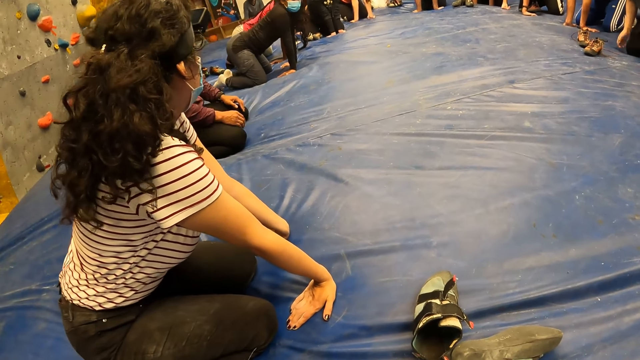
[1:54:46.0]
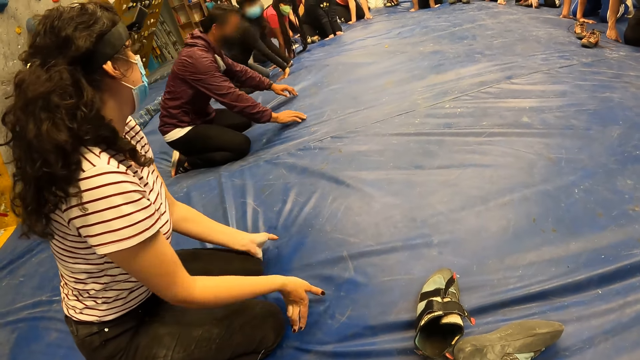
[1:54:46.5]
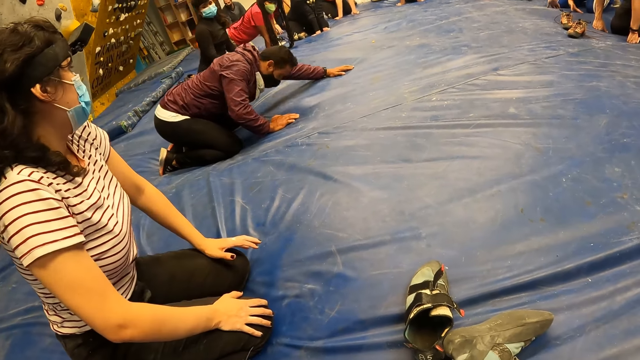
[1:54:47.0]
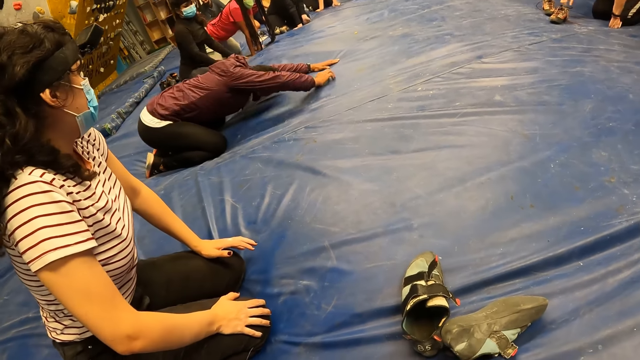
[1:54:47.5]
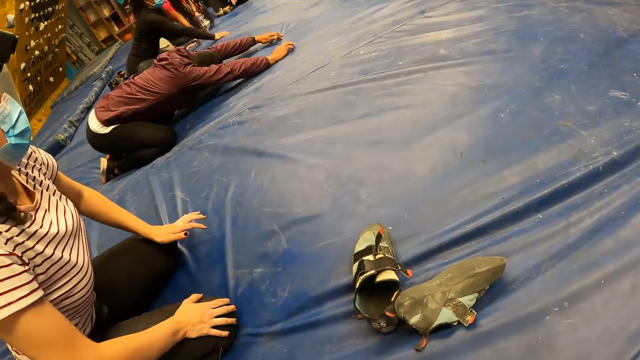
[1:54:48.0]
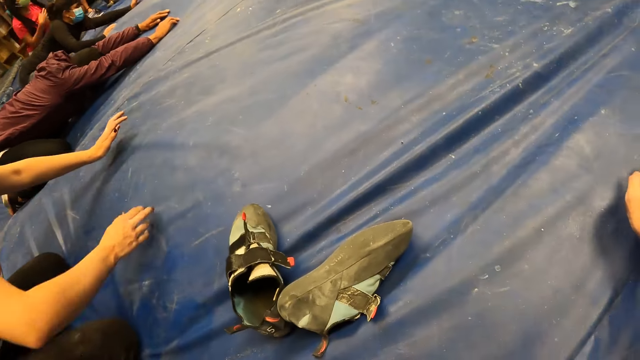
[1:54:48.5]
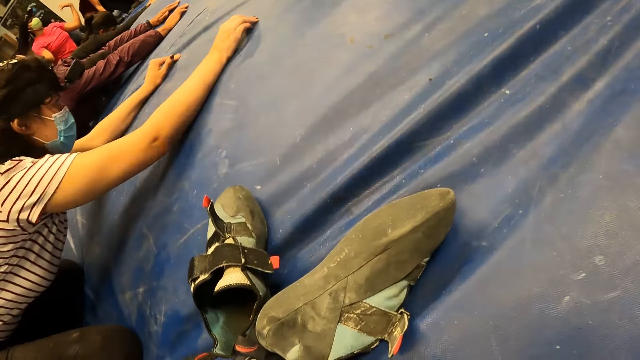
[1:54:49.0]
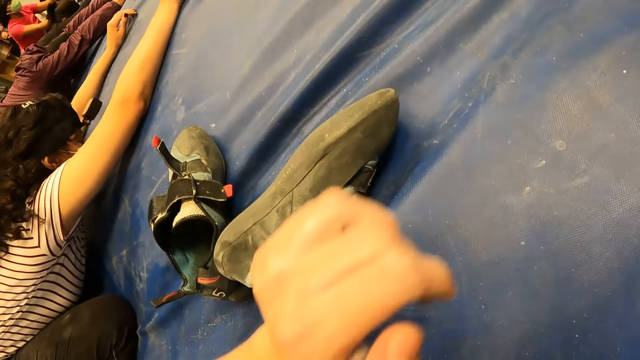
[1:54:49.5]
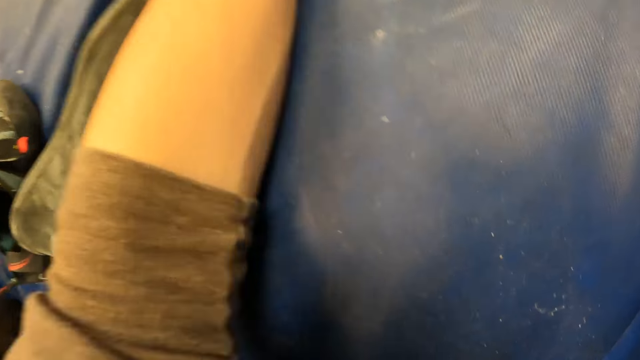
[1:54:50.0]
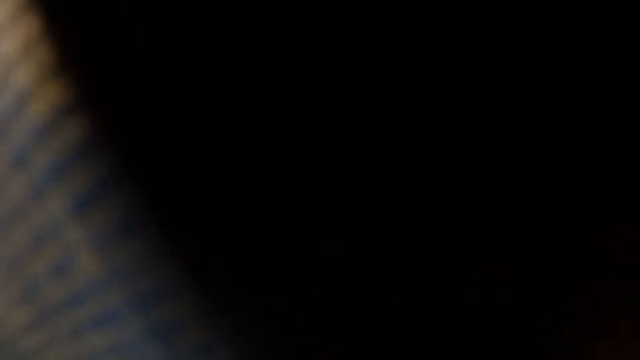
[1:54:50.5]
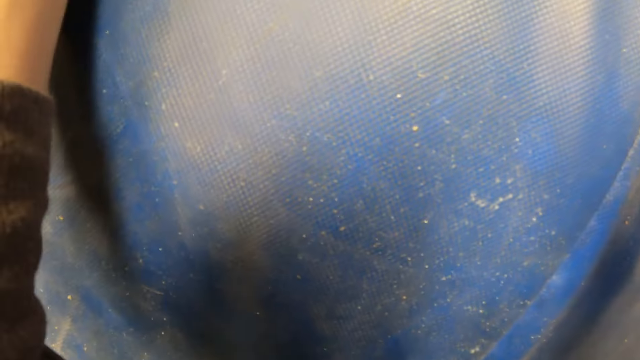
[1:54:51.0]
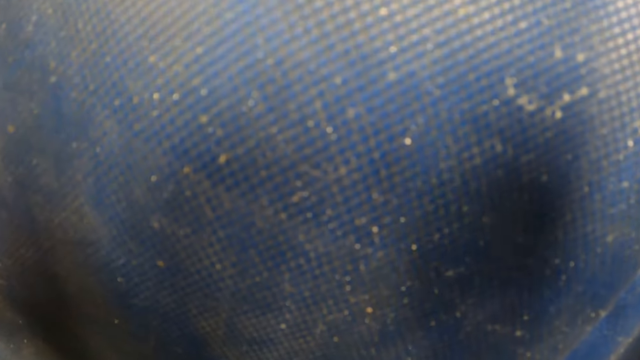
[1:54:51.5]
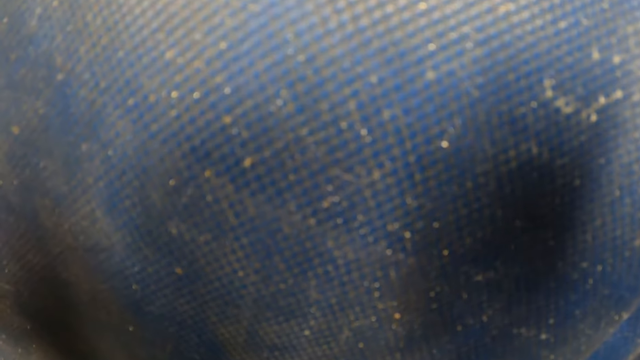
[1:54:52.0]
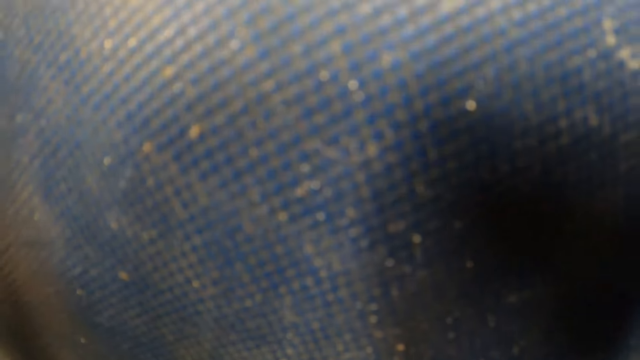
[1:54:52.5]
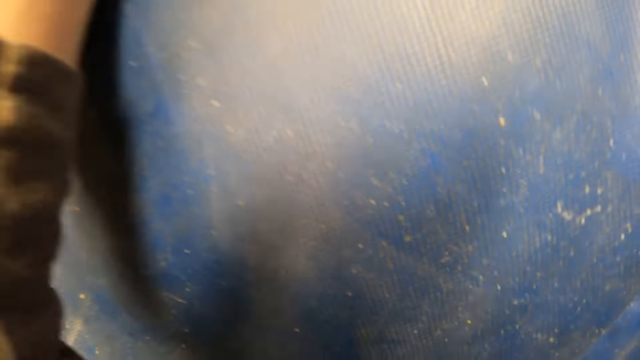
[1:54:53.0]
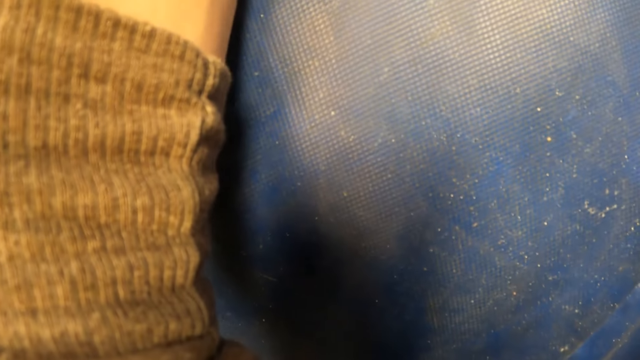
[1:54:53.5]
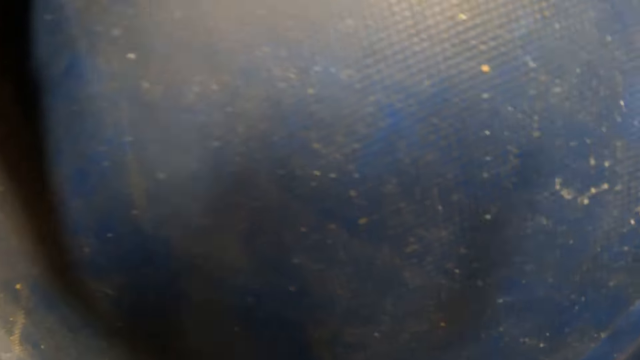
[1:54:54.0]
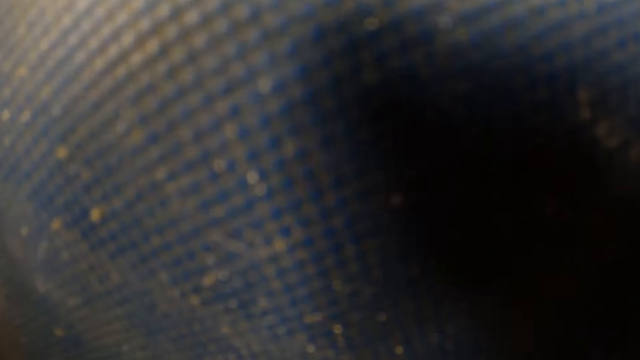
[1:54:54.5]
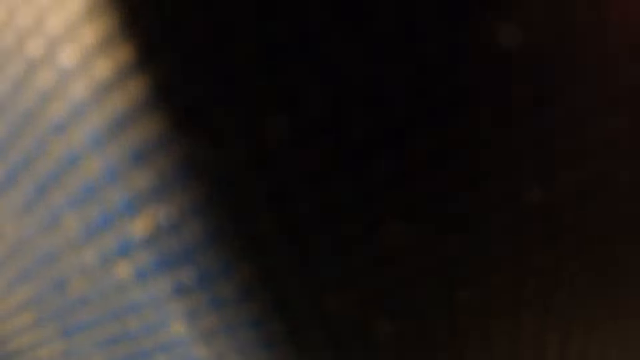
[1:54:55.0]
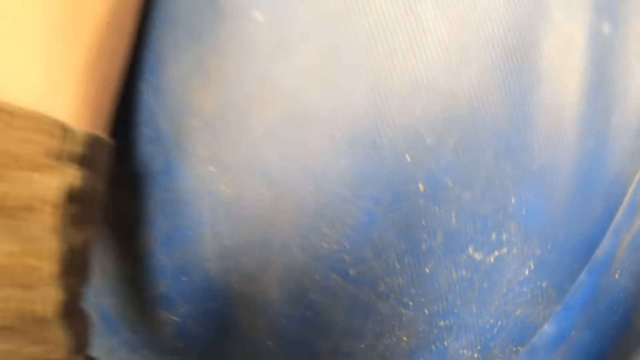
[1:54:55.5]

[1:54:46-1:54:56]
The man stretches his hands on the mat. The woman stretches her hands on the mat. The camera wearer stretches both hands on the mat. They lean forward on the floor.

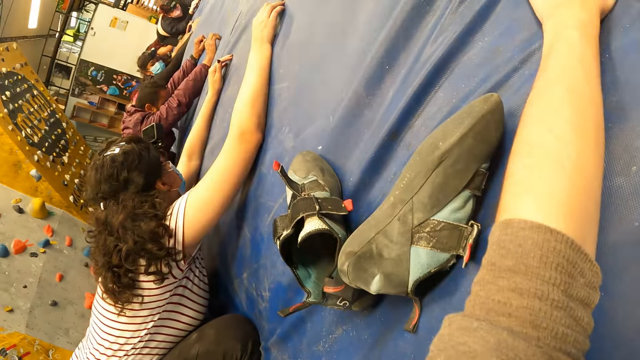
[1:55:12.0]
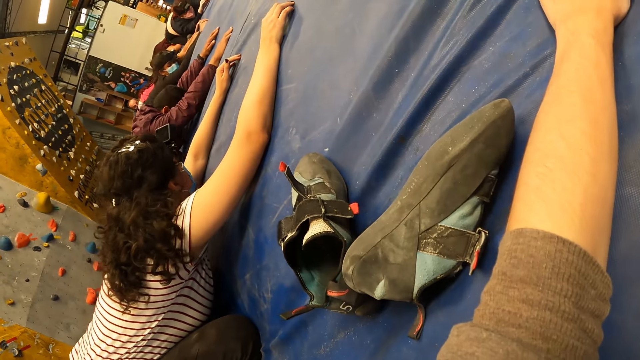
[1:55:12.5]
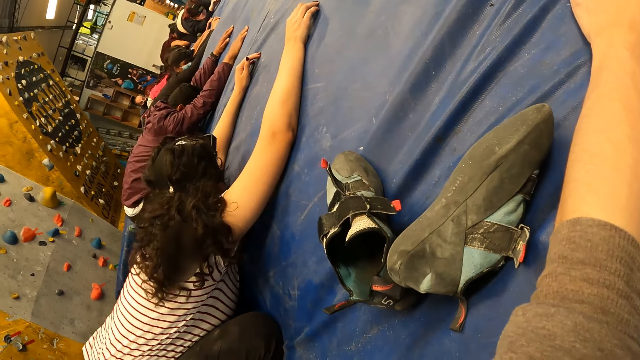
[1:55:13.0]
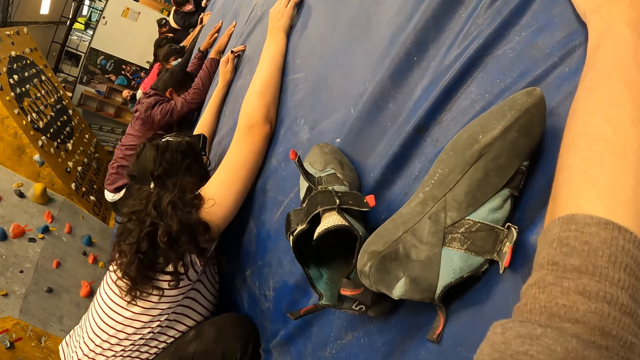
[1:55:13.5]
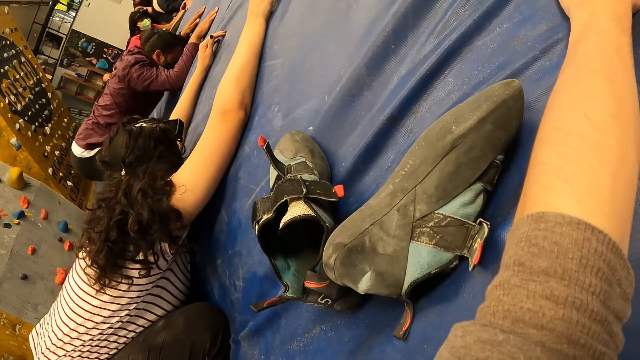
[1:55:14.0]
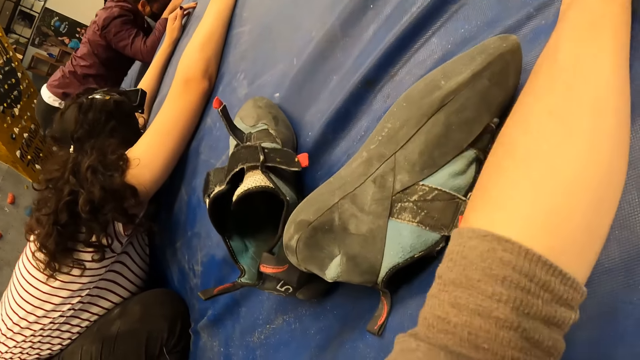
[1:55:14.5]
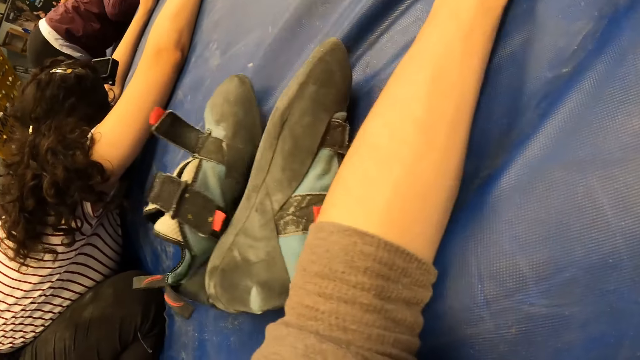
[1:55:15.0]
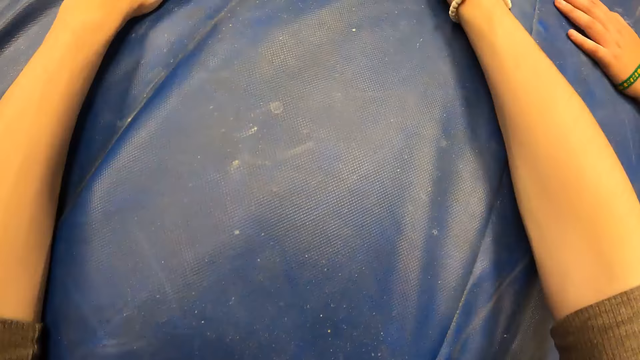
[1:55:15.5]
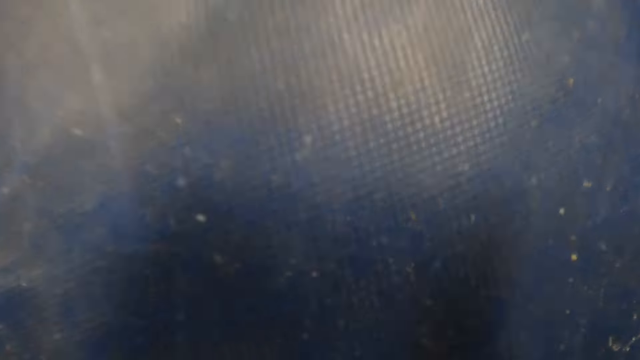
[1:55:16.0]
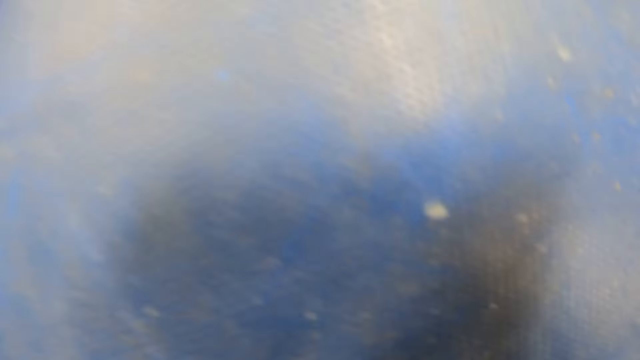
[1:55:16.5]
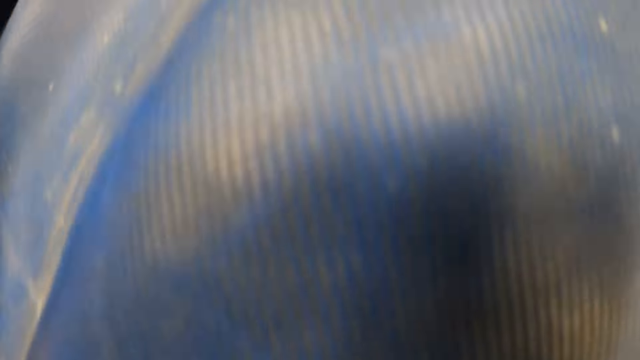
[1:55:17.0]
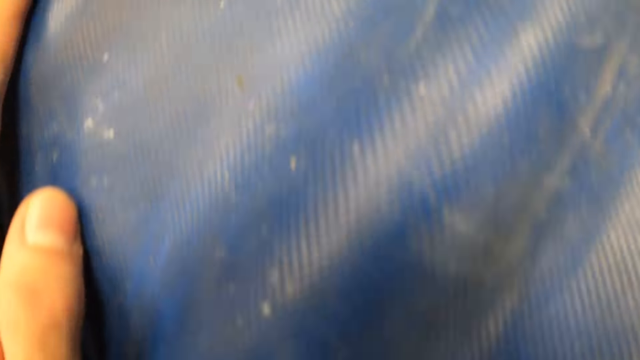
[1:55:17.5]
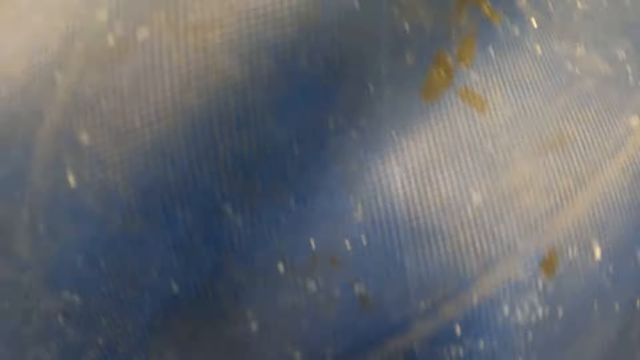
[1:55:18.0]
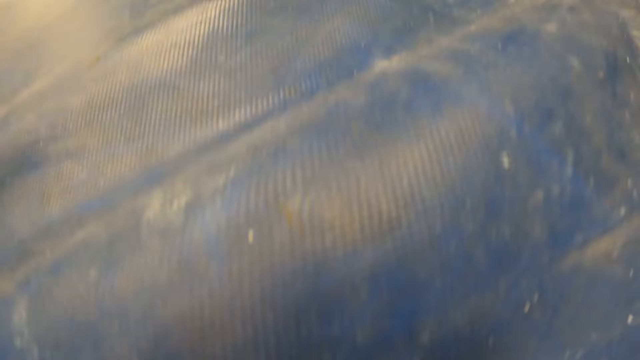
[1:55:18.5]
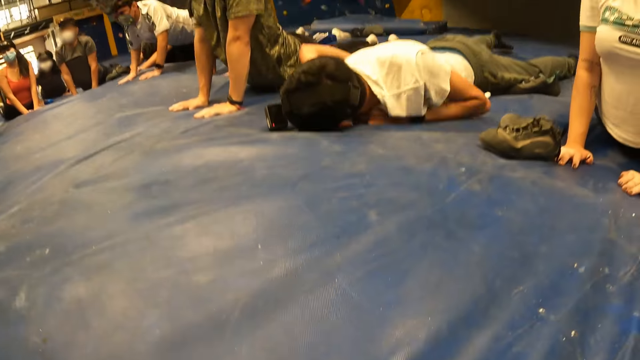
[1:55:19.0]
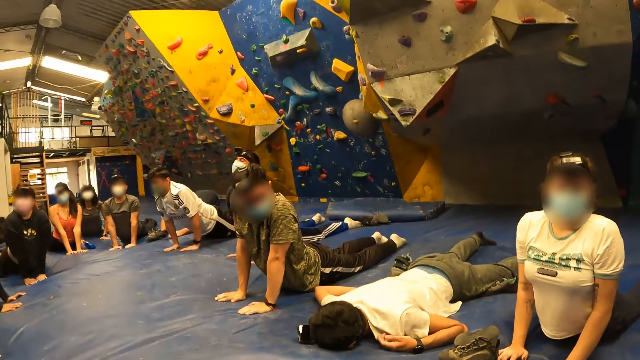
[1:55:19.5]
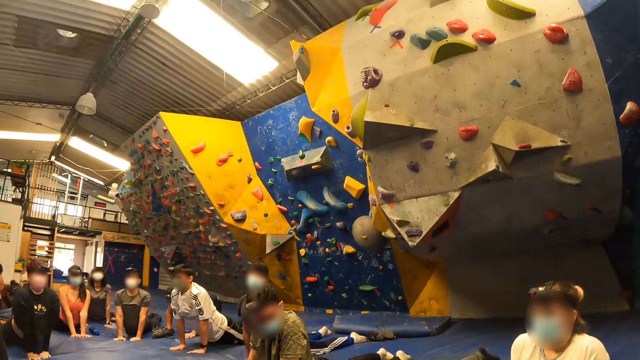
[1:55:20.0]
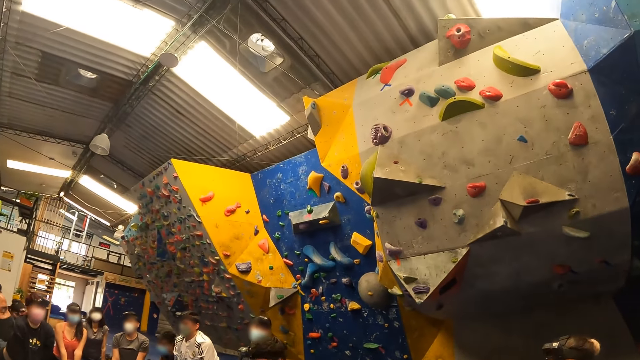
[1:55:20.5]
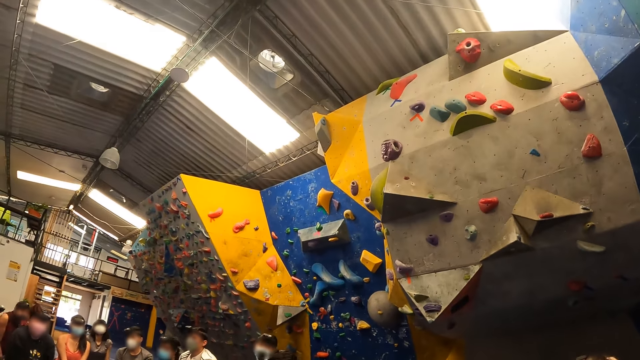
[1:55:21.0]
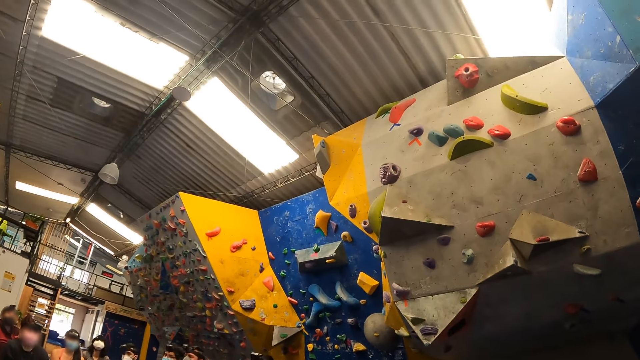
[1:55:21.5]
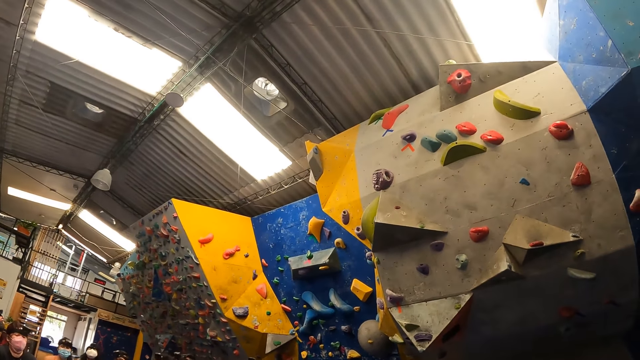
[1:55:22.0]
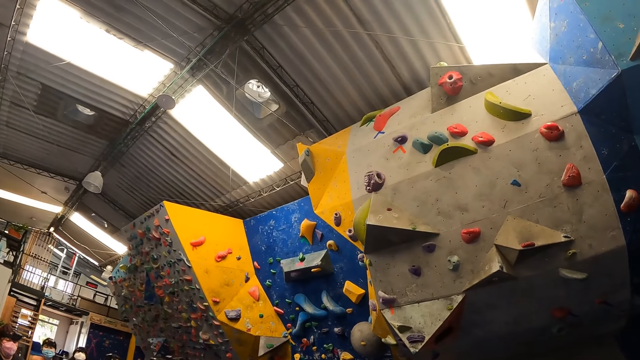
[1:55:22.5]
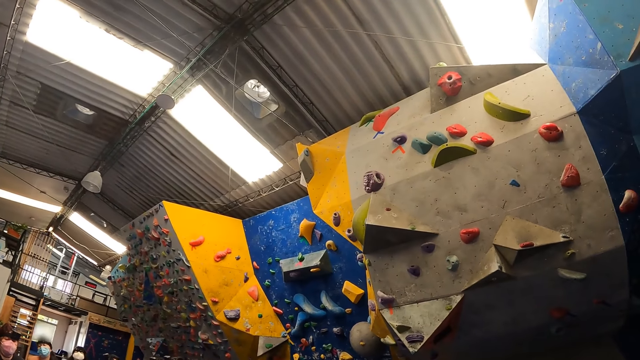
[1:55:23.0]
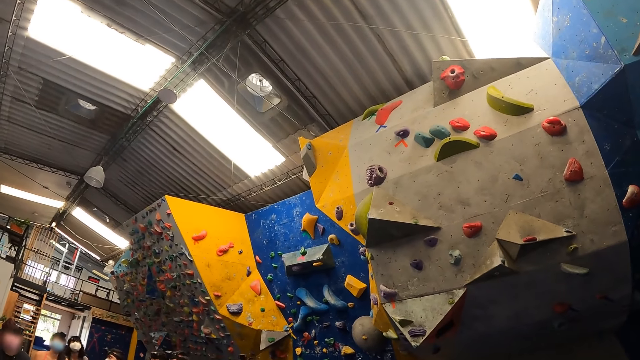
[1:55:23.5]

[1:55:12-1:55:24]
The camera wearer looks at a man. The man shows a yoga move. The camera wearer leans forward on the floor. They look up.
